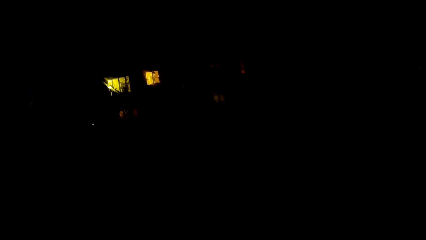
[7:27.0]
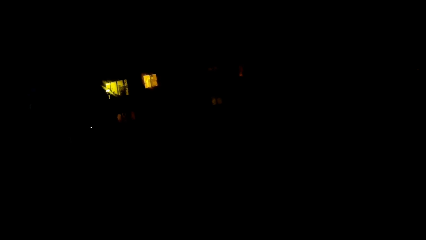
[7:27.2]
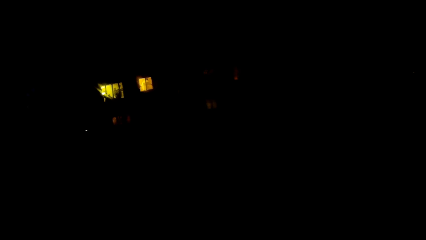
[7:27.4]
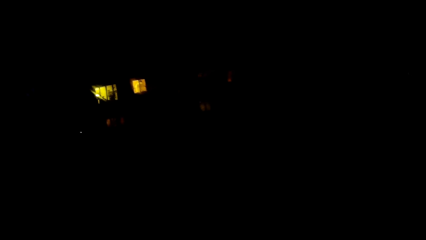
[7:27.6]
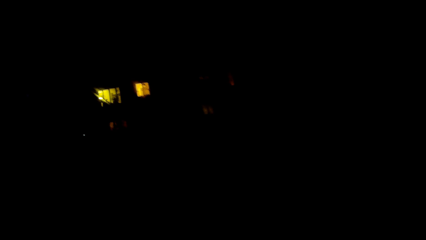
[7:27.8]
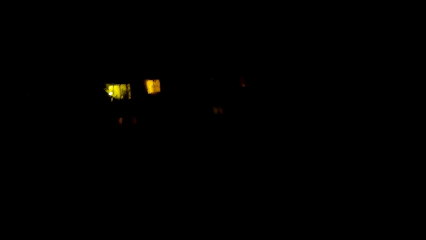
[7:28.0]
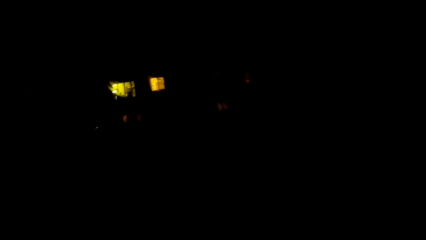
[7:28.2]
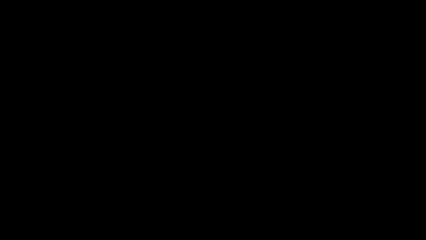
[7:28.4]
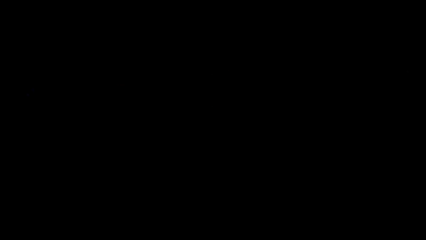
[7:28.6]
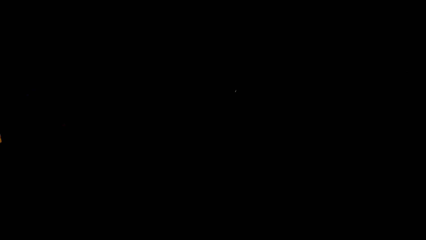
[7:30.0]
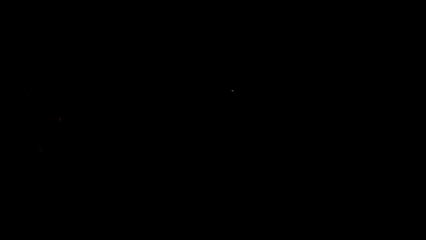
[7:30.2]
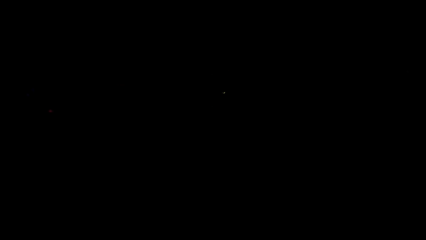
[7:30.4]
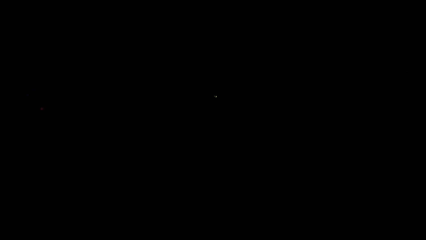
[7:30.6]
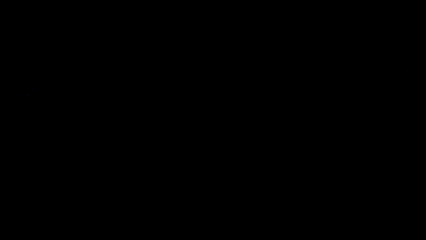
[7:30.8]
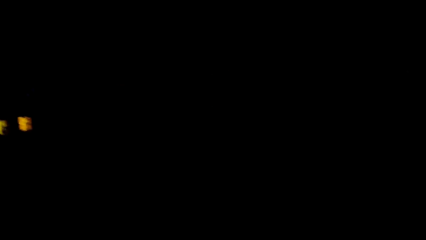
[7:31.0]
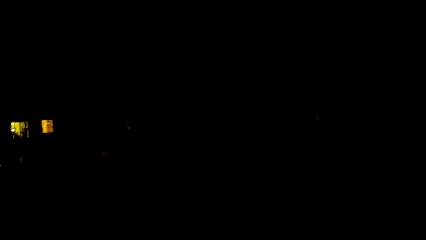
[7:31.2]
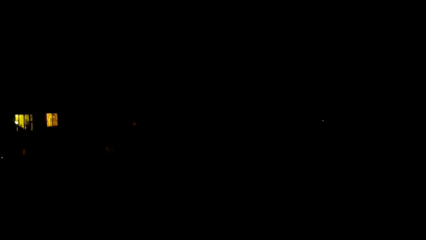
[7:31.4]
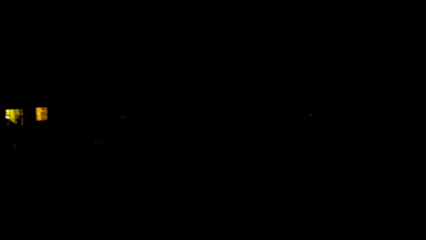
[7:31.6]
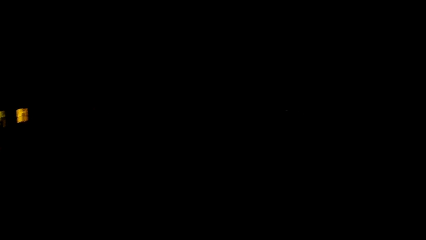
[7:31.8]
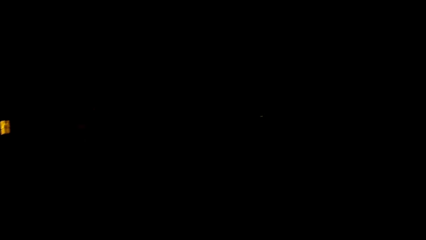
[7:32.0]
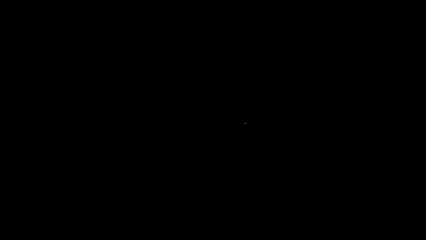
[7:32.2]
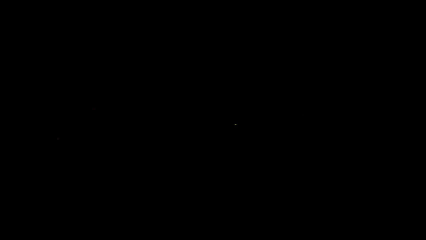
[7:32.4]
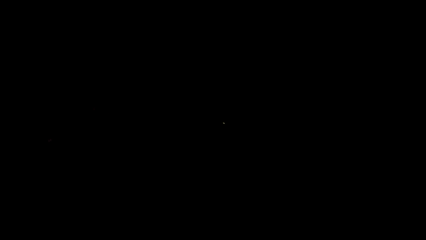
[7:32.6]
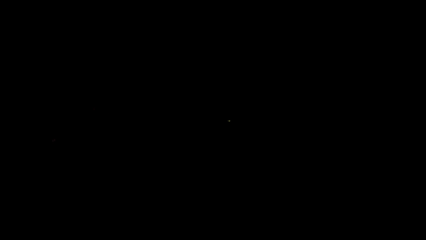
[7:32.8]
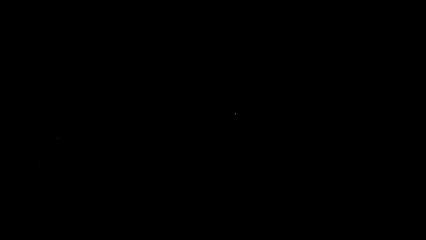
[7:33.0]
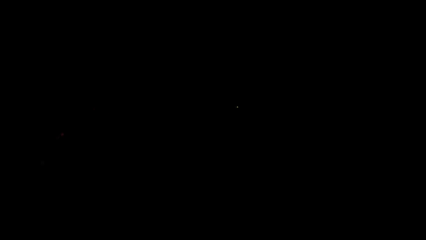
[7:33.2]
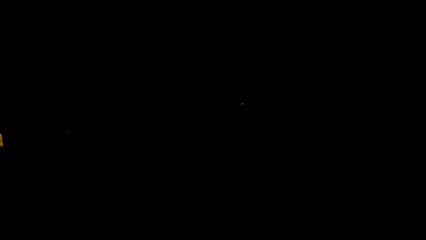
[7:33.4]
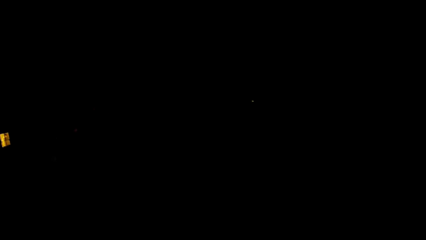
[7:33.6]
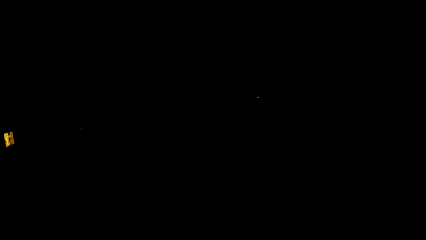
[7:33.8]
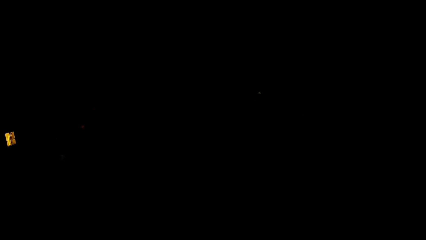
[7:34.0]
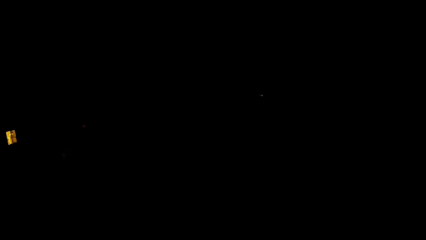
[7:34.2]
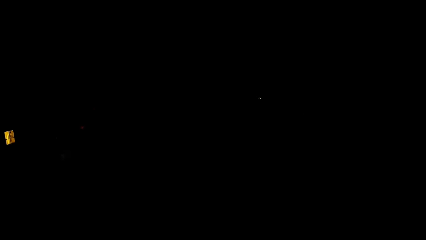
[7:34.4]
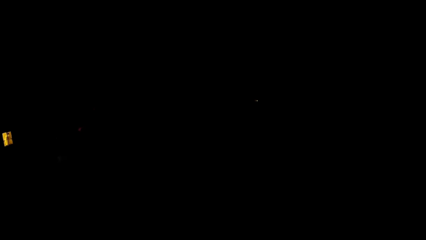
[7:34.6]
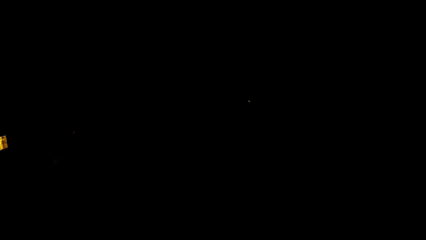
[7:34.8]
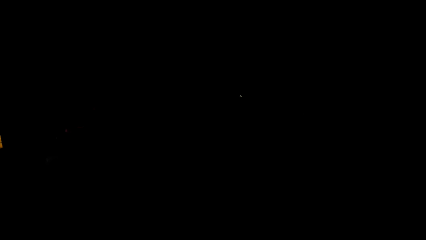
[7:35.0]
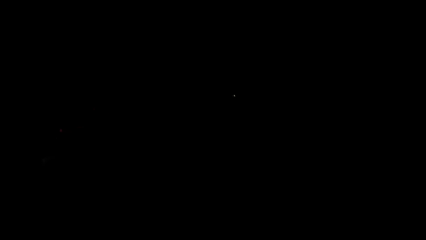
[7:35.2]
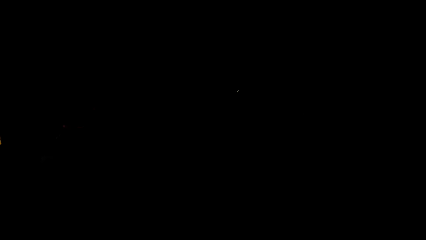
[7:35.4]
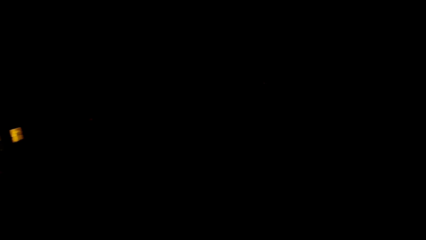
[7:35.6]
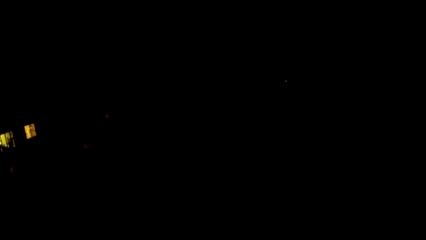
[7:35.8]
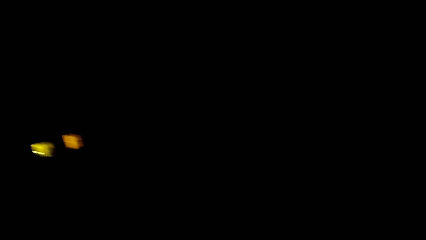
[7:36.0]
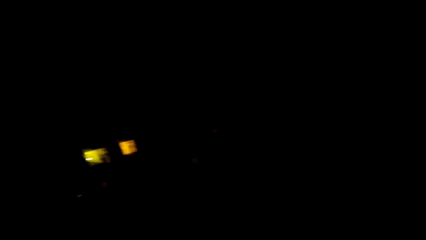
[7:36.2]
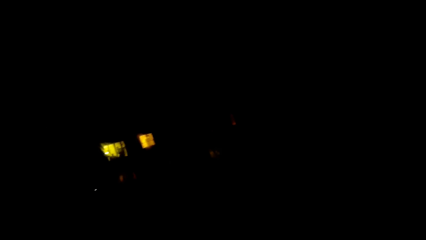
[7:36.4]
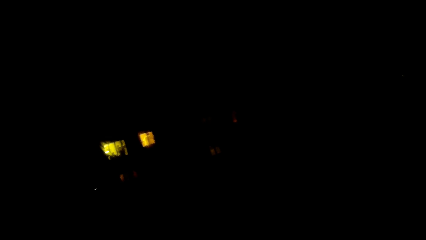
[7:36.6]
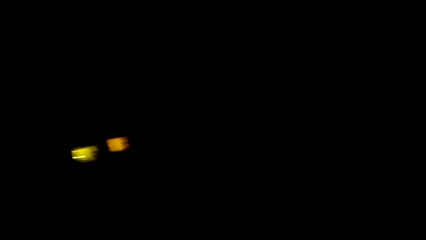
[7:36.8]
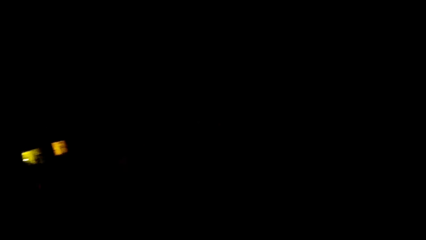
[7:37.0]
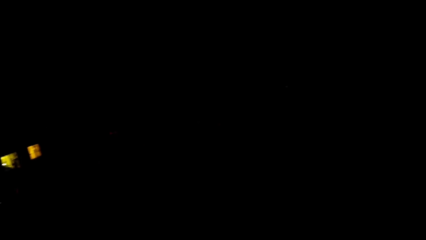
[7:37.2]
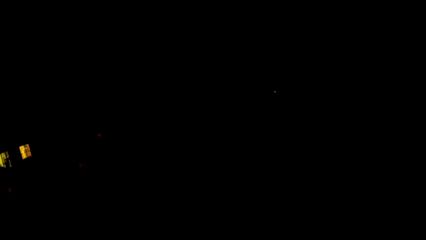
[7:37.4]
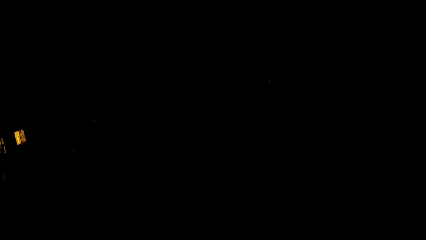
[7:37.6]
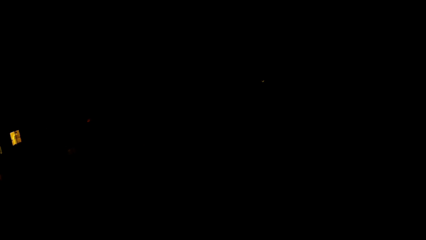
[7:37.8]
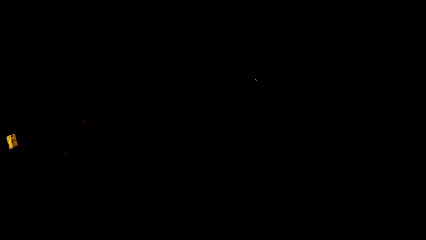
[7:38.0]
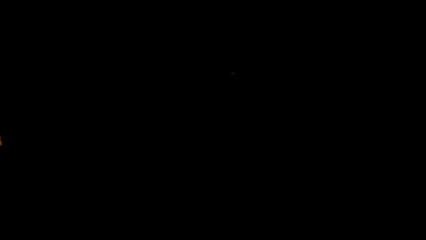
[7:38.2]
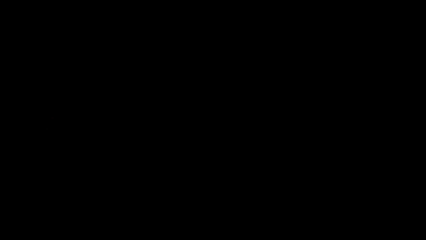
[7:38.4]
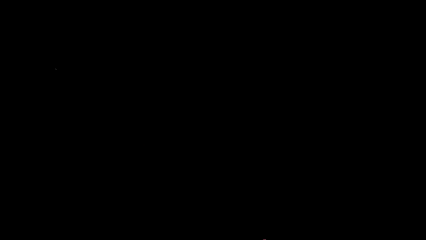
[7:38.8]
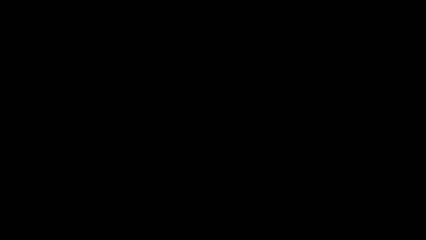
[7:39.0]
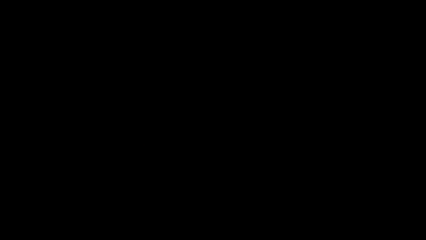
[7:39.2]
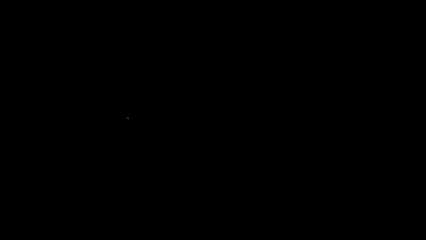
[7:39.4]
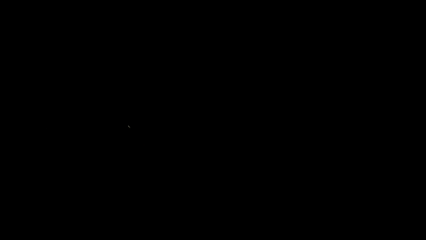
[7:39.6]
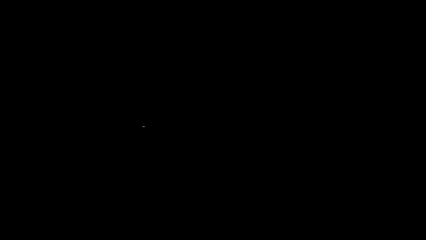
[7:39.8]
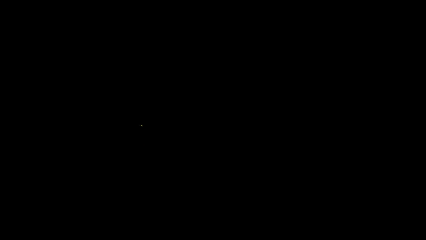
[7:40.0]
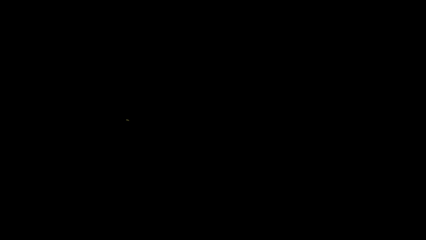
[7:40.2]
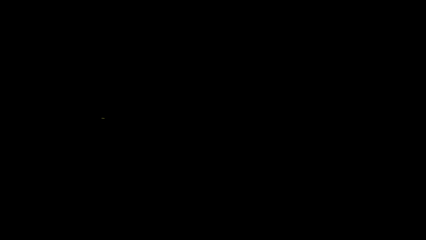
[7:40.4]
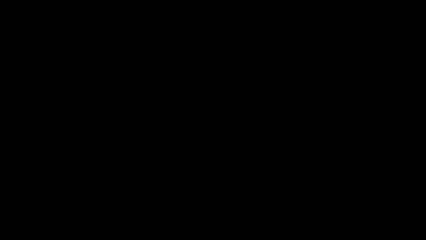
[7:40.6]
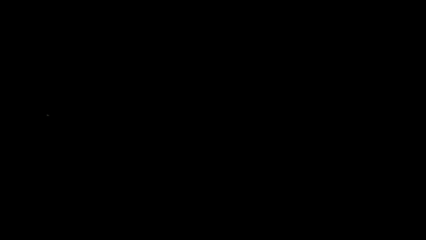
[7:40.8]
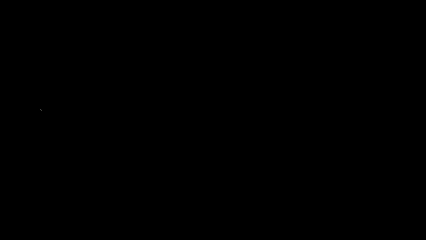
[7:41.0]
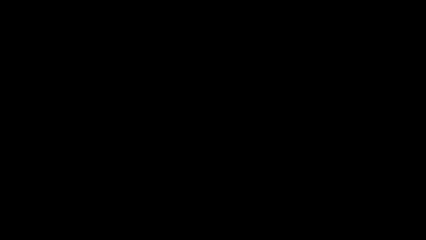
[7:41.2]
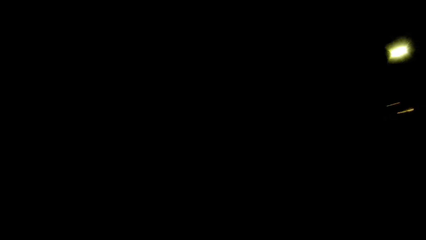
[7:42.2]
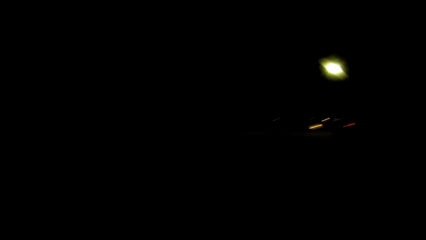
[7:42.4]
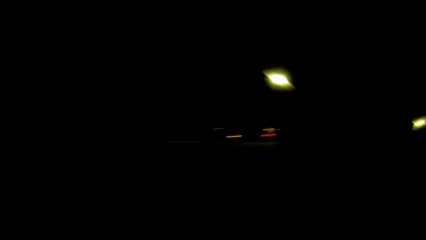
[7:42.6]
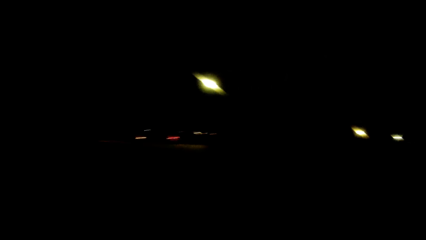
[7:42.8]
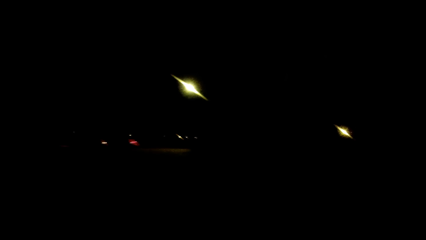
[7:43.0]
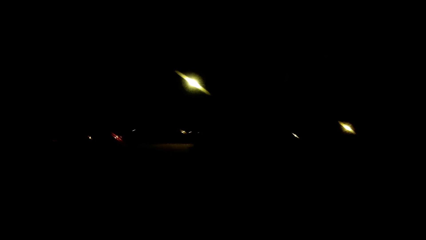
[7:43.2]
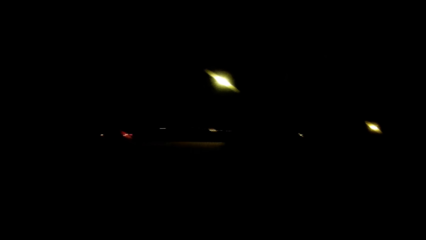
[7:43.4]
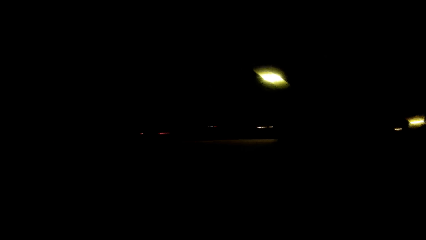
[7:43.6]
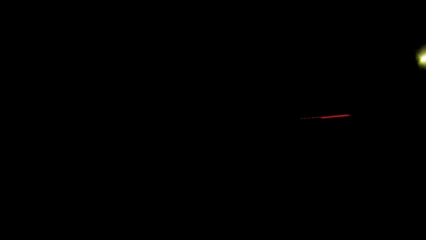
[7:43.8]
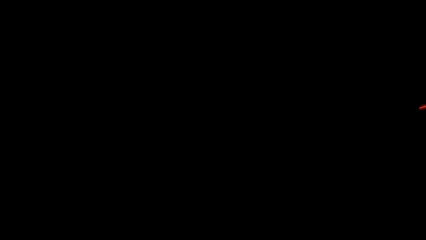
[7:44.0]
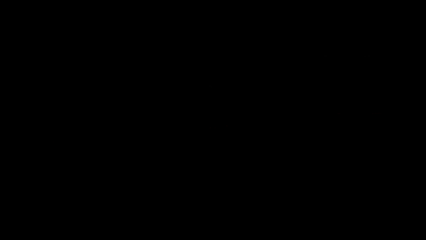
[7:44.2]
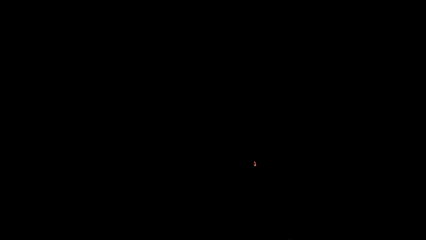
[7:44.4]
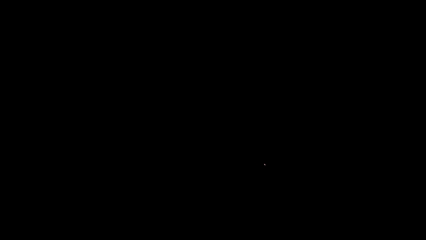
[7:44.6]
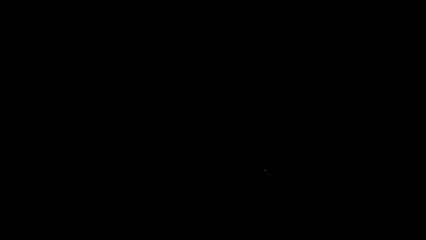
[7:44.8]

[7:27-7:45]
The camera wearer dialogues with a woman. They look around.
